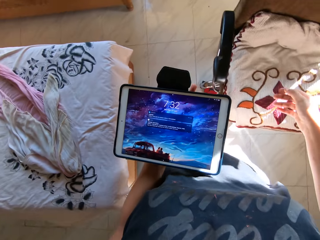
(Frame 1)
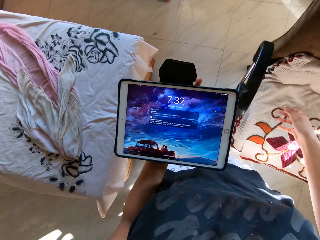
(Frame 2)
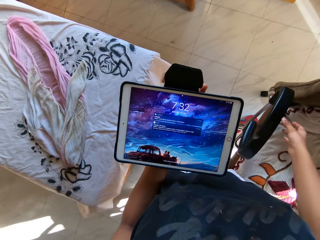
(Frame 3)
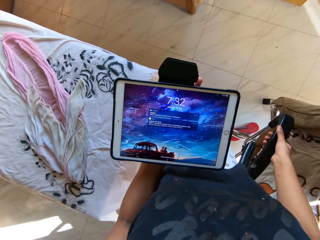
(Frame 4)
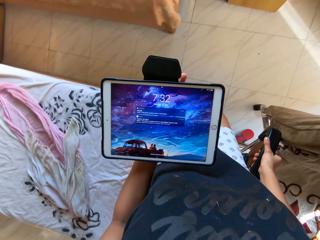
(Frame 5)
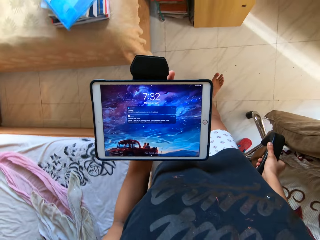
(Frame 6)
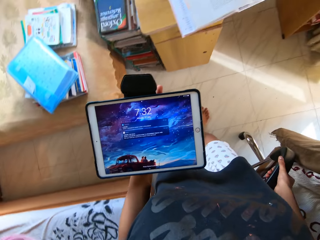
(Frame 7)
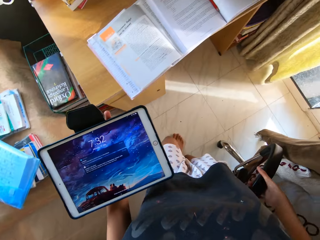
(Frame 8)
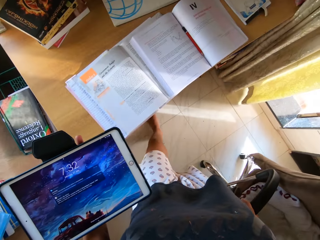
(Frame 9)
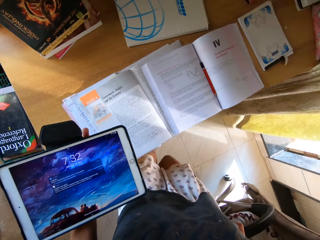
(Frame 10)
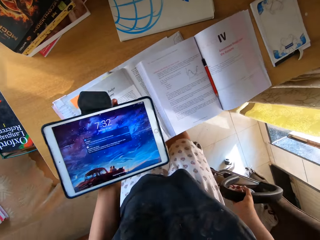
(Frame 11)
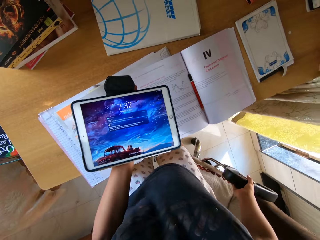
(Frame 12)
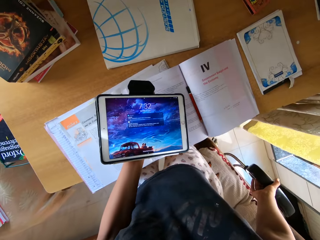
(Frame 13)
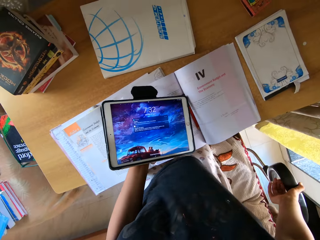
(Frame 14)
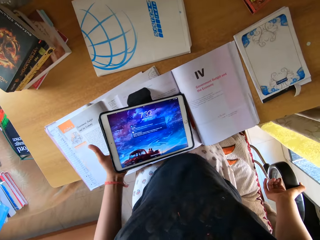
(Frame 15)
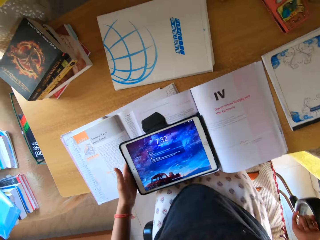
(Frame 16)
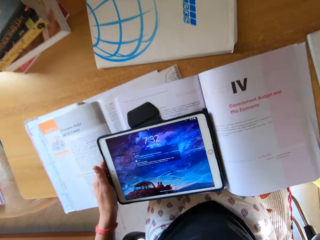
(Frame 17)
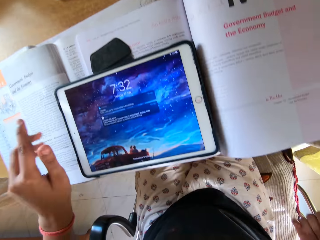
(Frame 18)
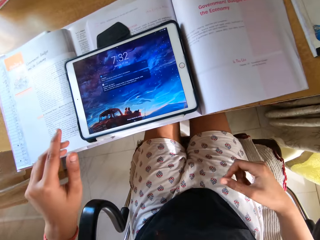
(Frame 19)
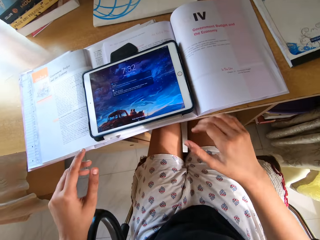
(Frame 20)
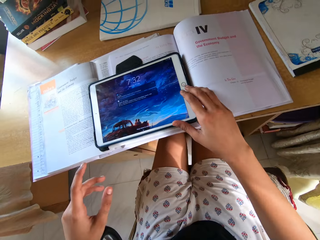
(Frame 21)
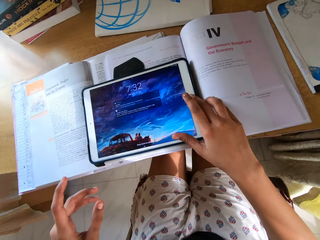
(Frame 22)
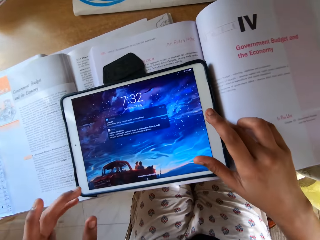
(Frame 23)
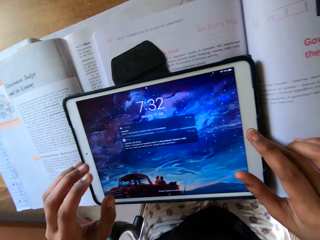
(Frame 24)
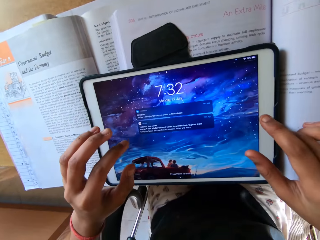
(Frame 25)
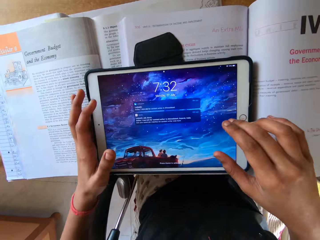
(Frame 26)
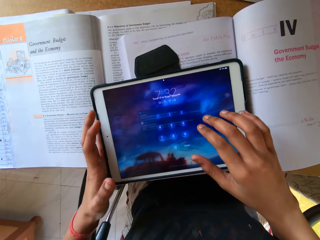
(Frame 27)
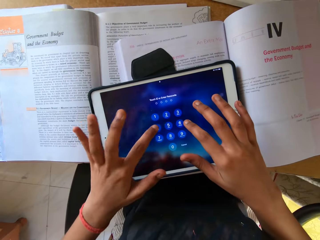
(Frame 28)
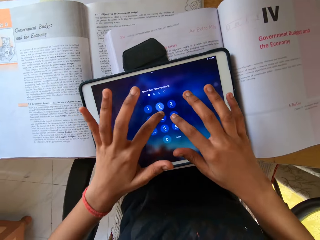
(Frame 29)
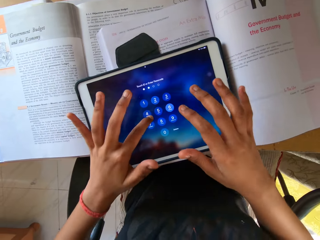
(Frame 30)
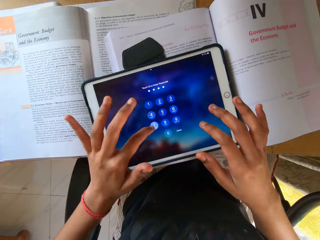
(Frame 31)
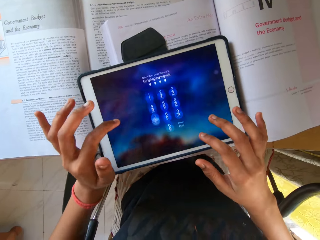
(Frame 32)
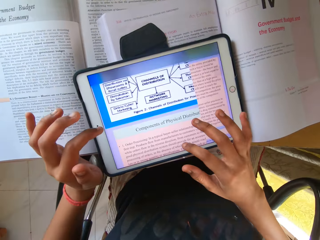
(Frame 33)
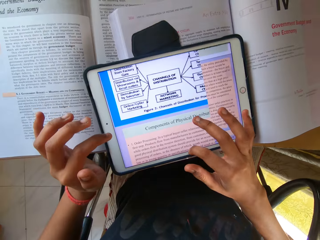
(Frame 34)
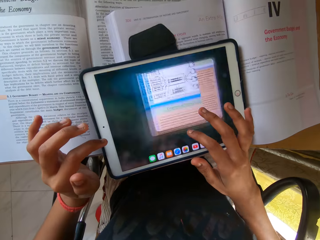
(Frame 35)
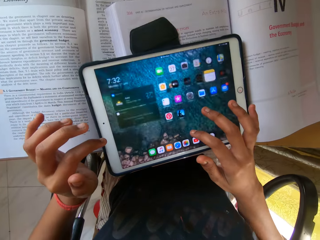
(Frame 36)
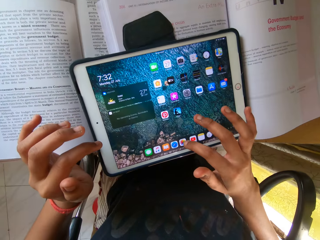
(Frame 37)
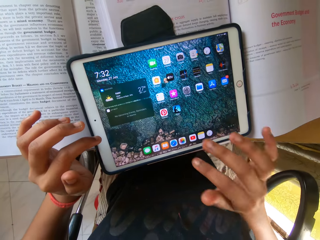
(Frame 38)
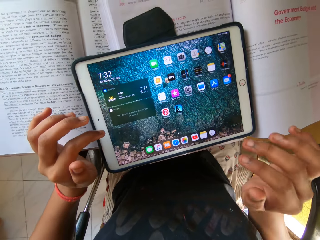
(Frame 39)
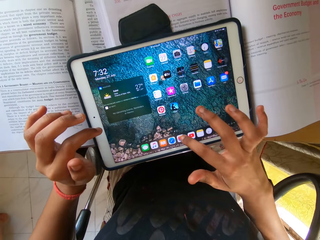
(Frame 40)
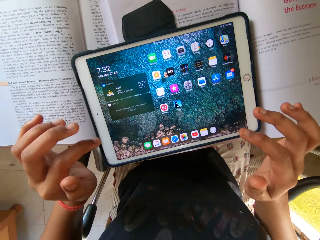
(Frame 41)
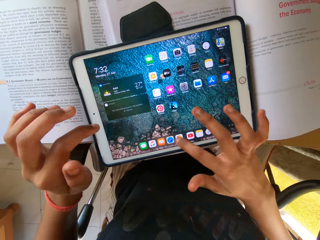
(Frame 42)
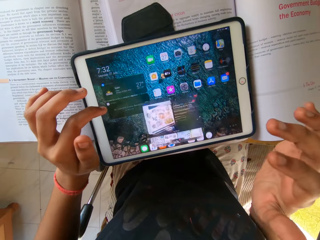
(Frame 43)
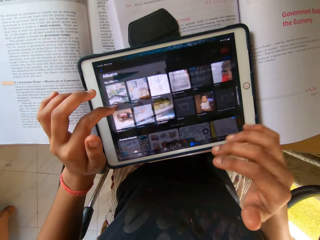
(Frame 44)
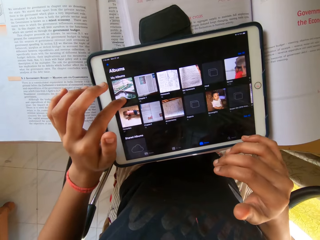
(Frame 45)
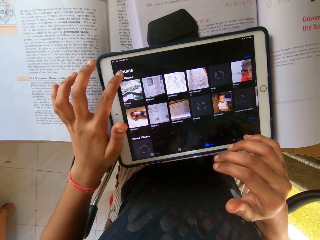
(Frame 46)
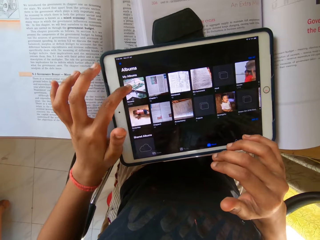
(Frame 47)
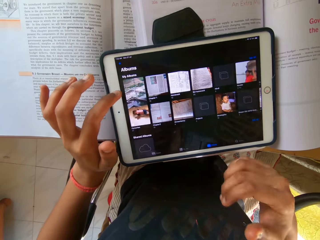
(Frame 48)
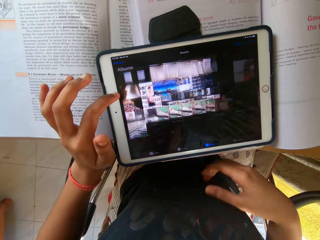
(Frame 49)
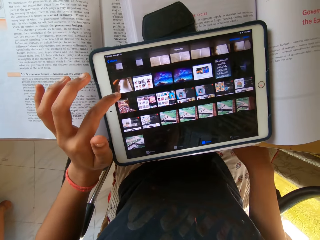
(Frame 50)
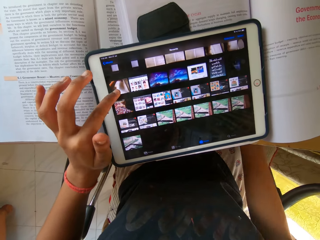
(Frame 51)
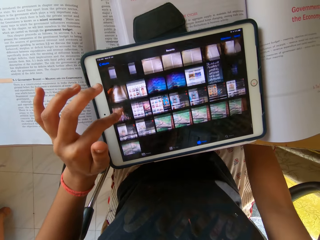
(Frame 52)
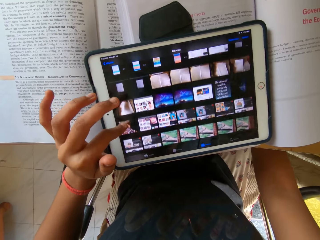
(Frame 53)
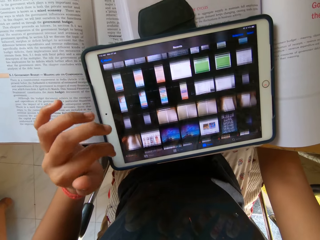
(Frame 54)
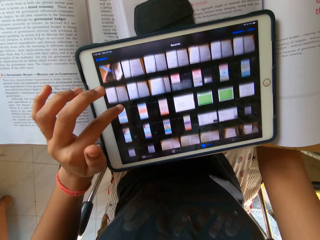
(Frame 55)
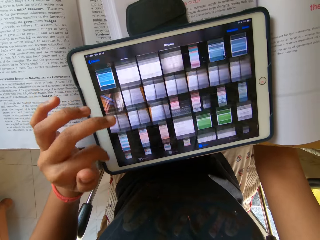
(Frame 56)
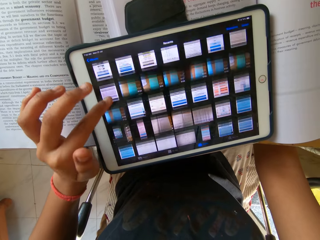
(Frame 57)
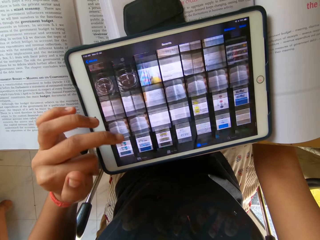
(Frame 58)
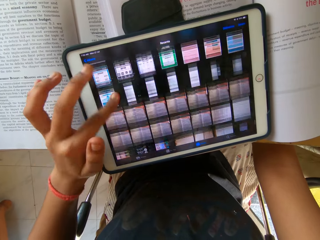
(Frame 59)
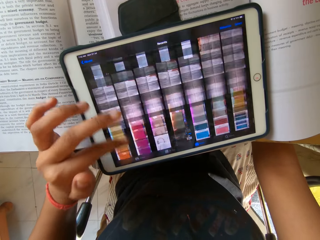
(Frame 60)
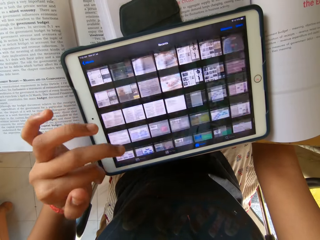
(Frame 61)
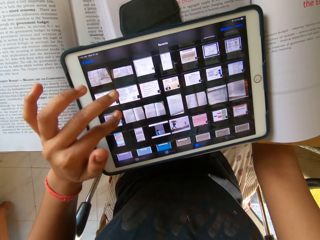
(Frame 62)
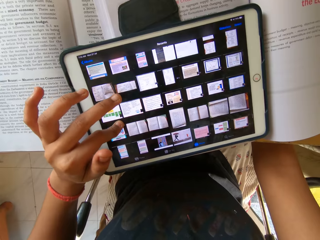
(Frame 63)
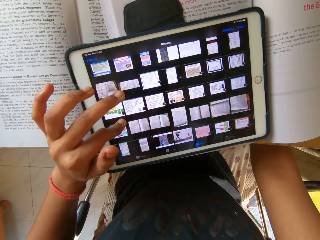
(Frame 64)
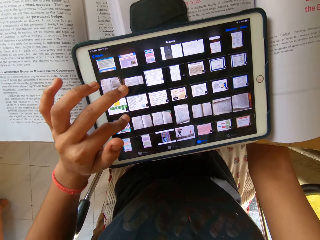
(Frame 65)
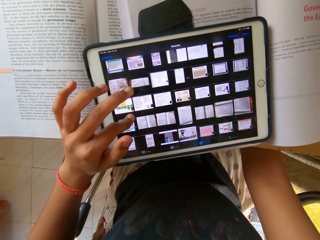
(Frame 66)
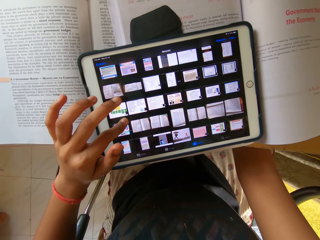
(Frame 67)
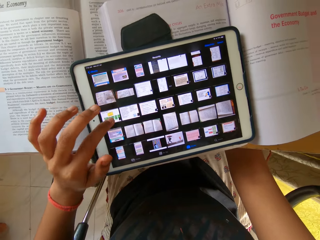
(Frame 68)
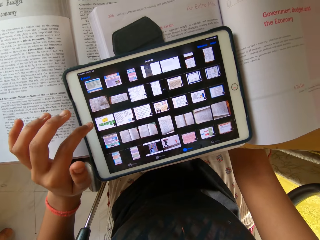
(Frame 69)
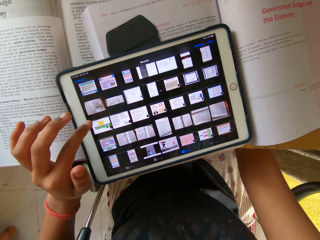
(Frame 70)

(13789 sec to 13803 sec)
The camera wearer lifts the tablet. They place the tablet in the right hand with the left hand. They carry the tablet. They walk around the room. They place the tablet on the books with the left hand. They sit on the chair. They scroll the tablet. They operate the tablet with both hands. They operate the tablet with the right hand. They operate the tablet with the left hand.

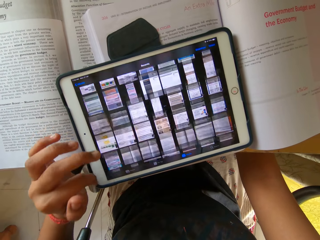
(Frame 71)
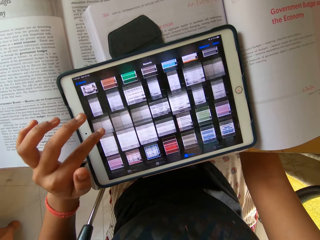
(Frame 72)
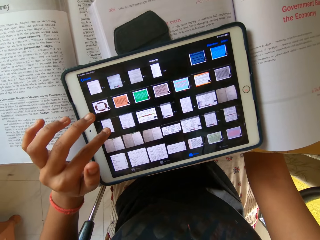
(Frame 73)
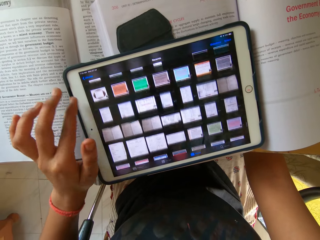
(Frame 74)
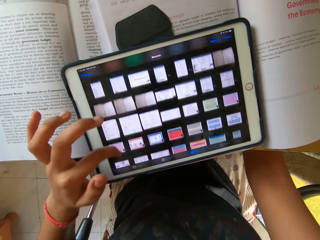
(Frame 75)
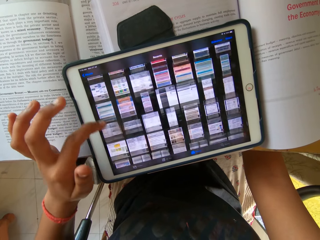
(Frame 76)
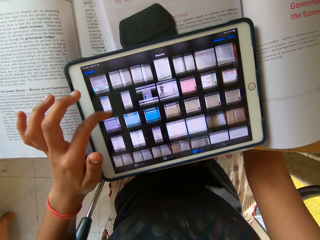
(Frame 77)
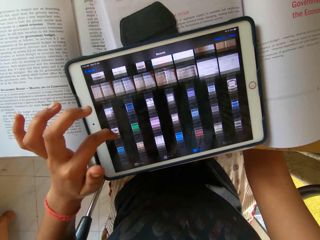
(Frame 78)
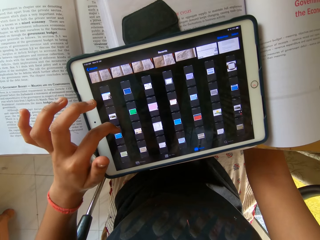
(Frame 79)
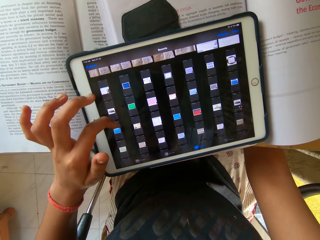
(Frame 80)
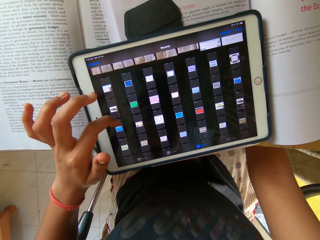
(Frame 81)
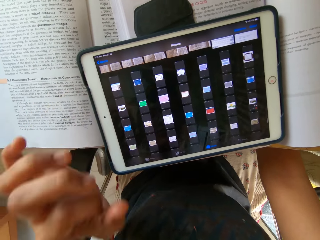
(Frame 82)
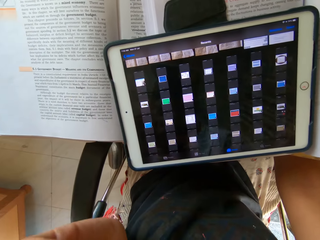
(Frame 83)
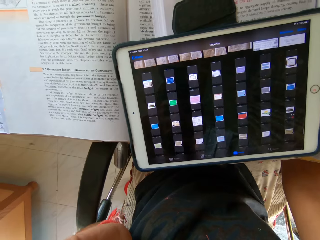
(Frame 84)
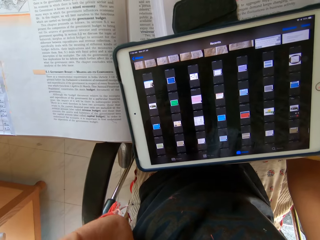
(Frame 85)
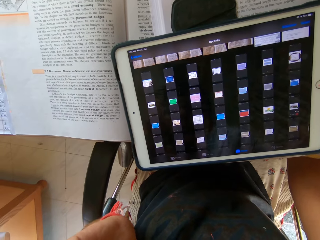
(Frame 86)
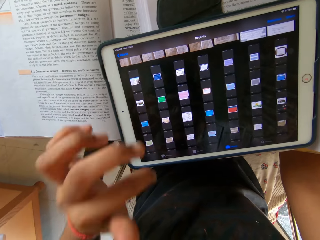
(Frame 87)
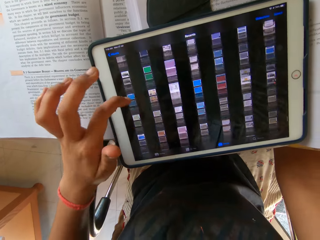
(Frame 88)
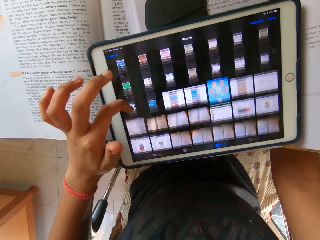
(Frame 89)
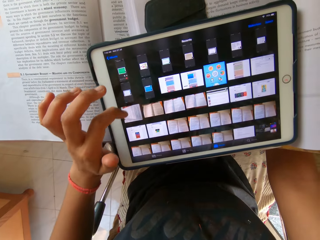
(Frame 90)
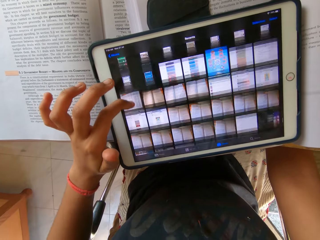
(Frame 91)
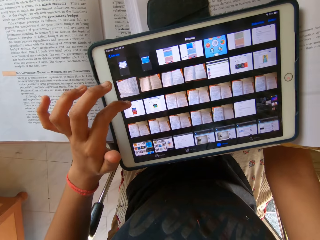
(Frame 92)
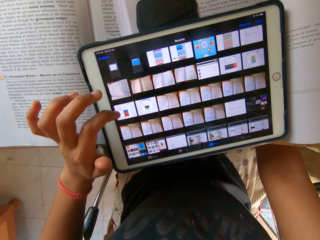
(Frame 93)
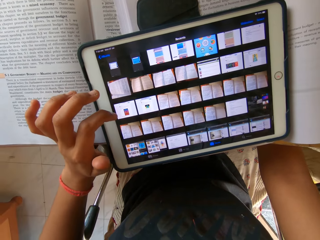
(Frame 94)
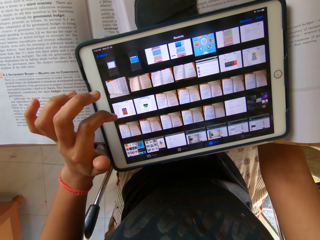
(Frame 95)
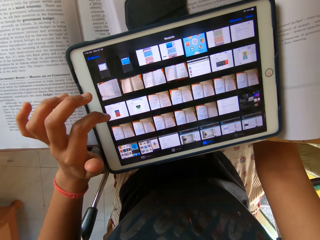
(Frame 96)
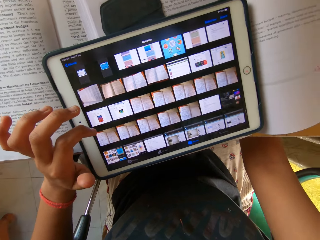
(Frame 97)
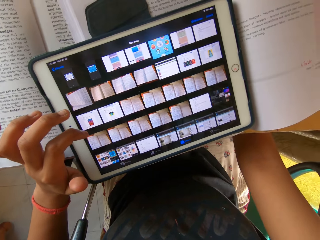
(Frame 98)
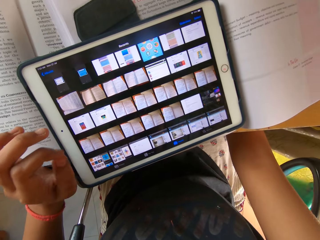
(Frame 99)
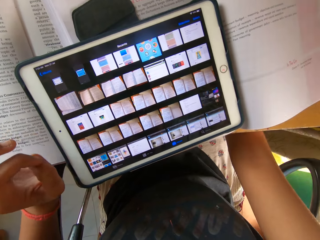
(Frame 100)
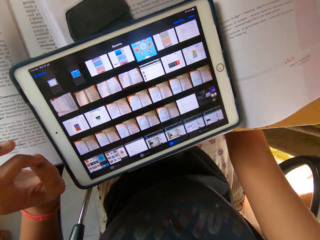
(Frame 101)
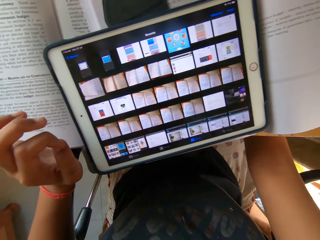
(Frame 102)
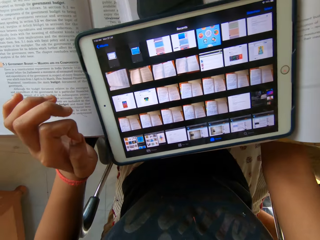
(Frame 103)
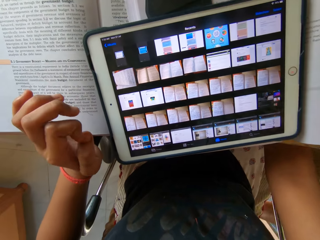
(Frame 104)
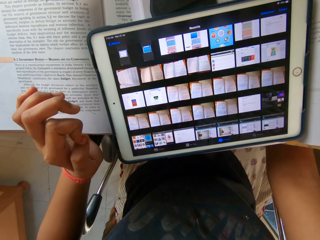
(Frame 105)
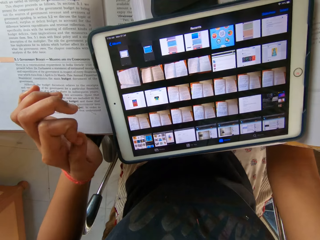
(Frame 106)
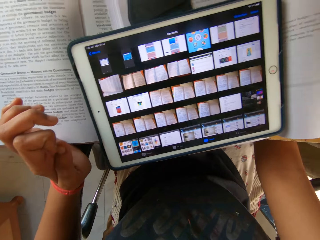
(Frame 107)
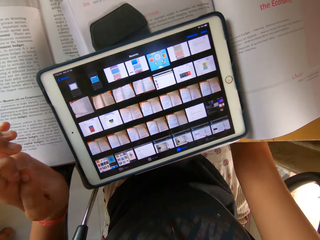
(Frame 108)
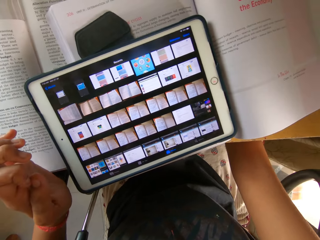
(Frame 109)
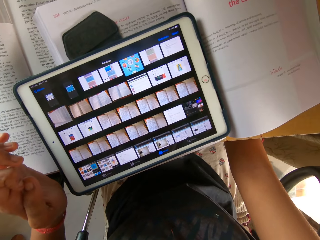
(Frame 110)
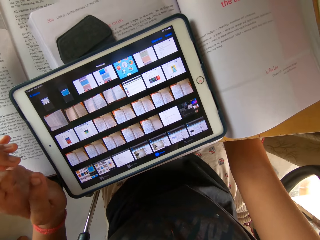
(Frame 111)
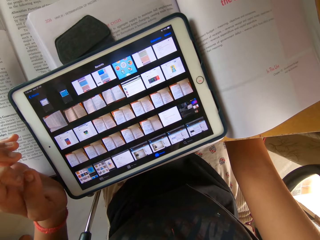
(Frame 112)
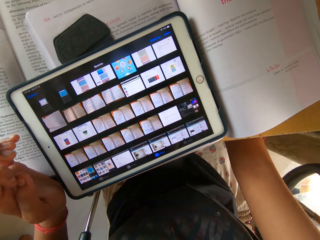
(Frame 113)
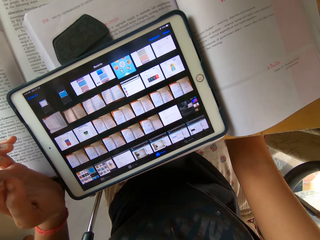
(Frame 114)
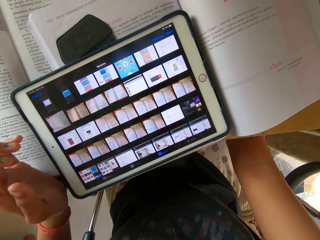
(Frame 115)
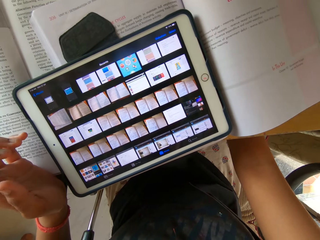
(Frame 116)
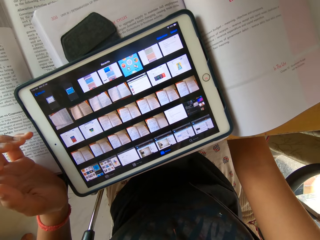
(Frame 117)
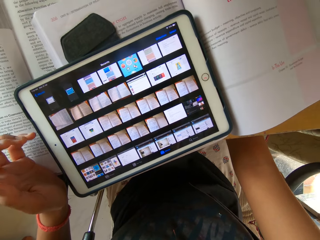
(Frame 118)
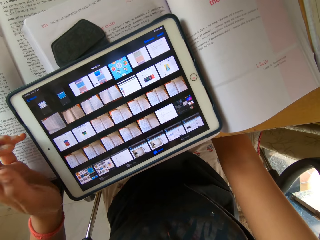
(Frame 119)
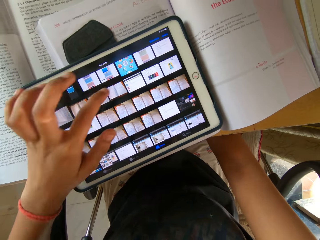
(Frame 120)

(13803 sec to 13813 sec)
The camera wearer looks around the room.
